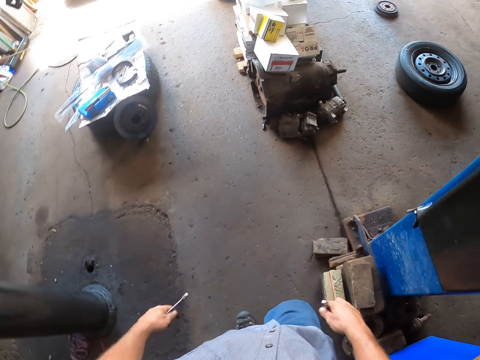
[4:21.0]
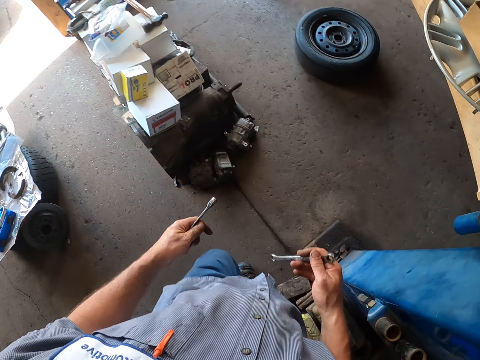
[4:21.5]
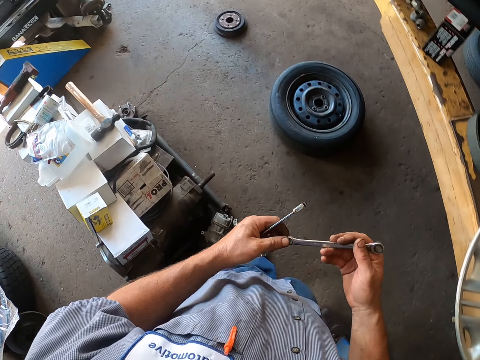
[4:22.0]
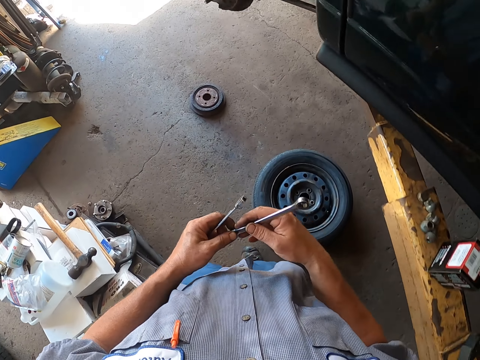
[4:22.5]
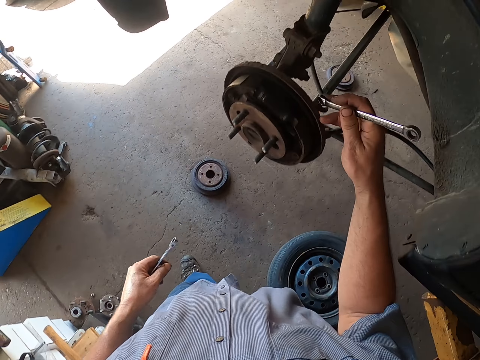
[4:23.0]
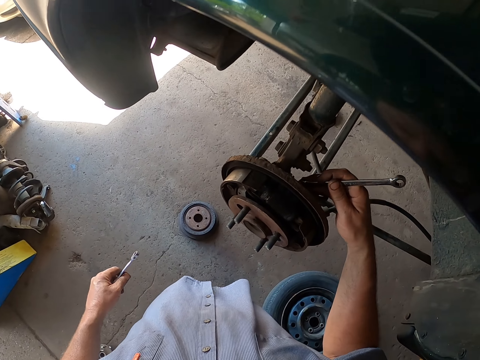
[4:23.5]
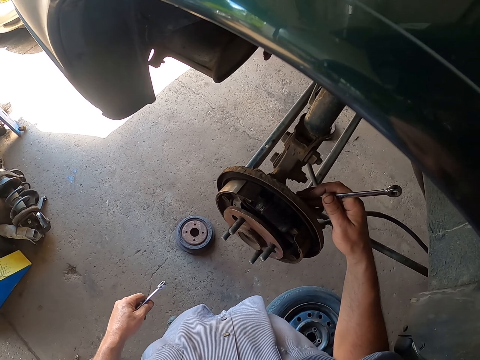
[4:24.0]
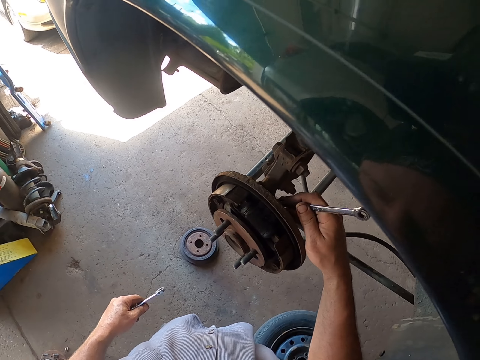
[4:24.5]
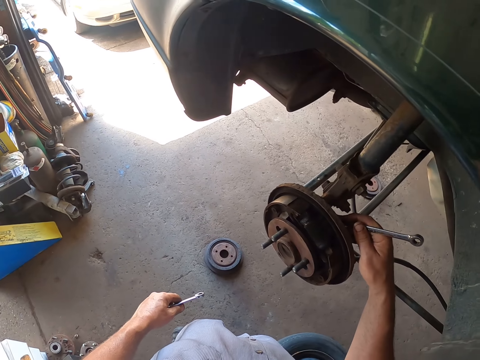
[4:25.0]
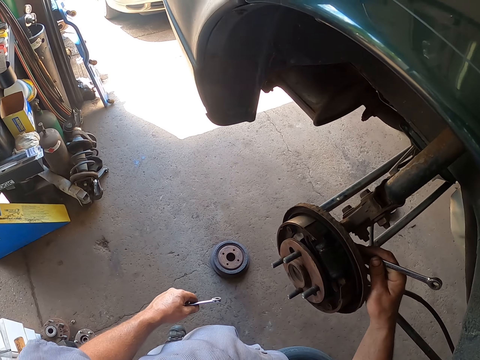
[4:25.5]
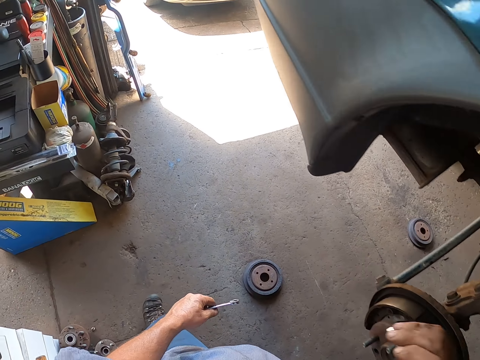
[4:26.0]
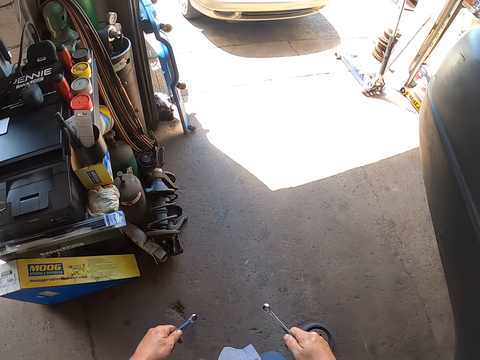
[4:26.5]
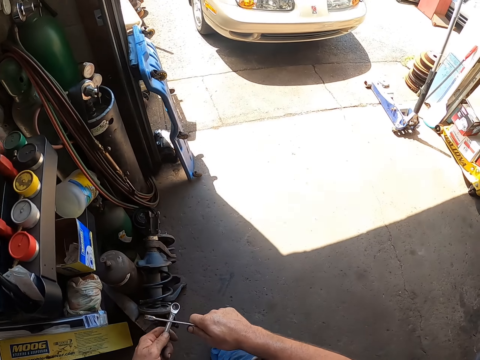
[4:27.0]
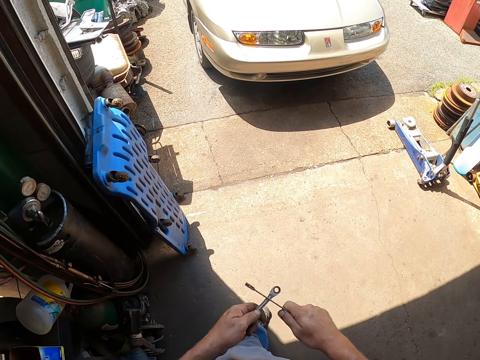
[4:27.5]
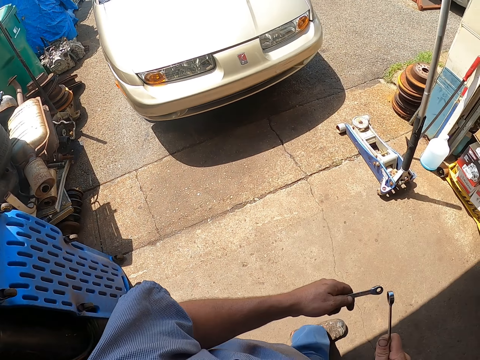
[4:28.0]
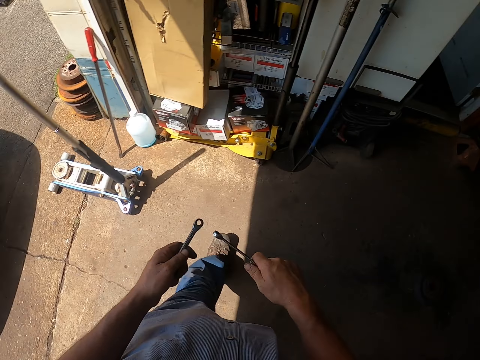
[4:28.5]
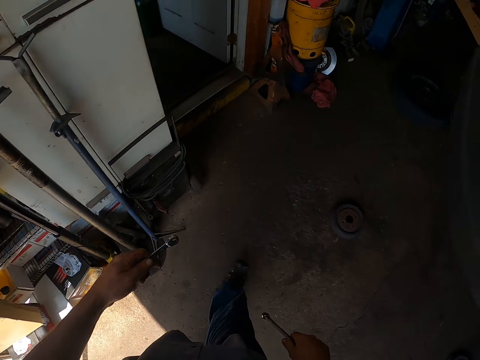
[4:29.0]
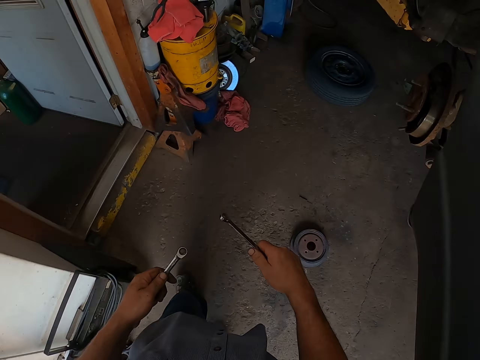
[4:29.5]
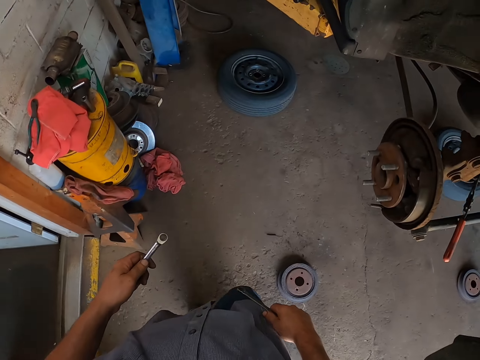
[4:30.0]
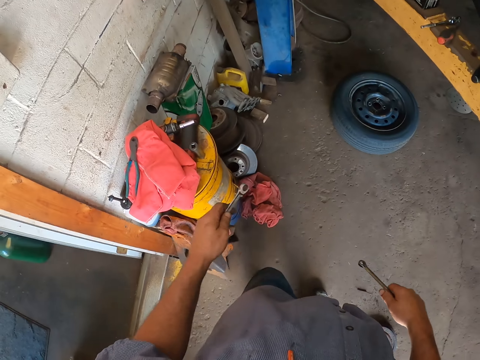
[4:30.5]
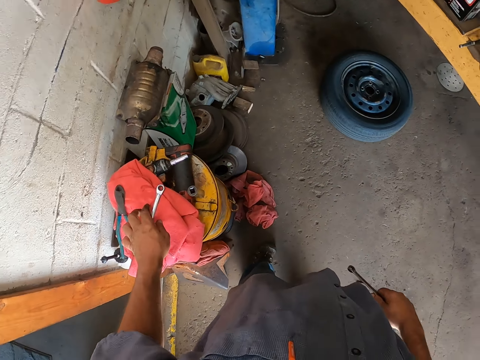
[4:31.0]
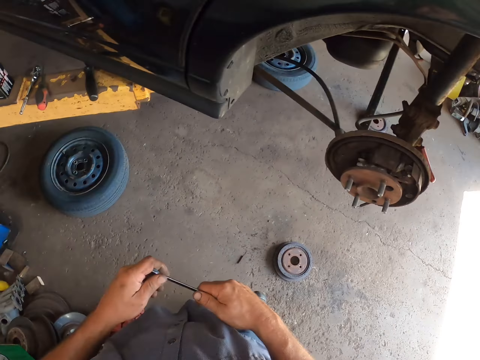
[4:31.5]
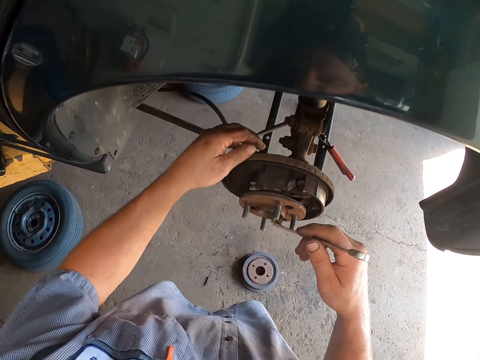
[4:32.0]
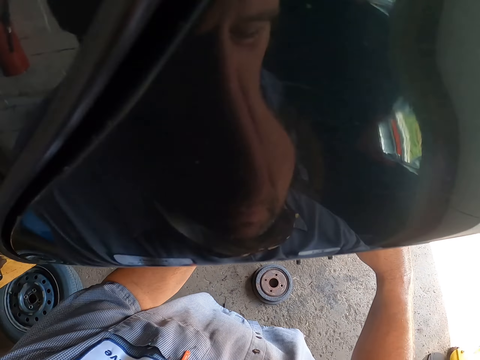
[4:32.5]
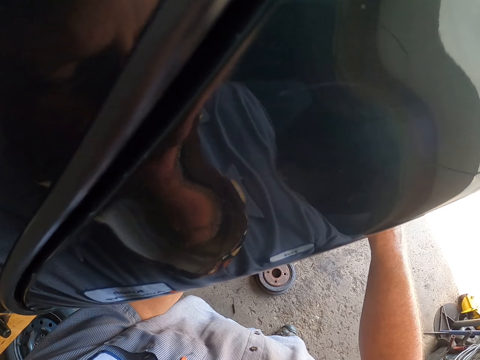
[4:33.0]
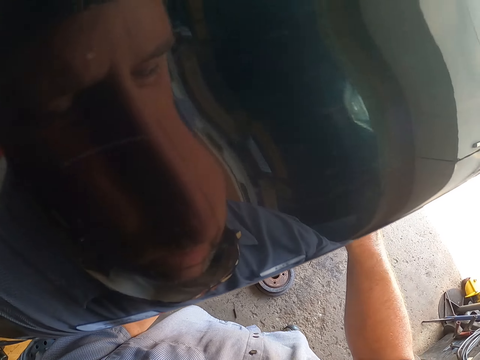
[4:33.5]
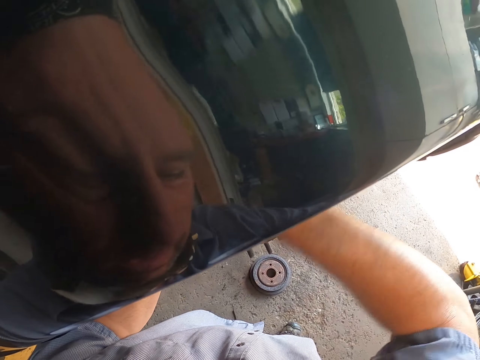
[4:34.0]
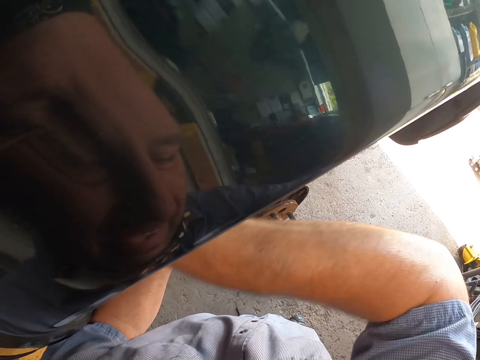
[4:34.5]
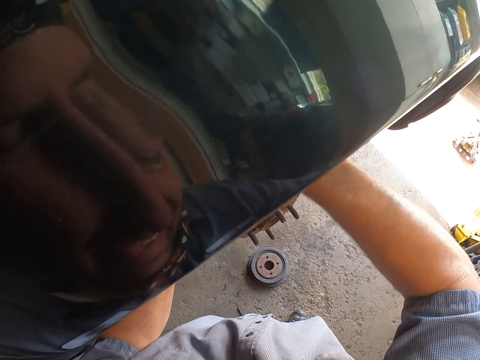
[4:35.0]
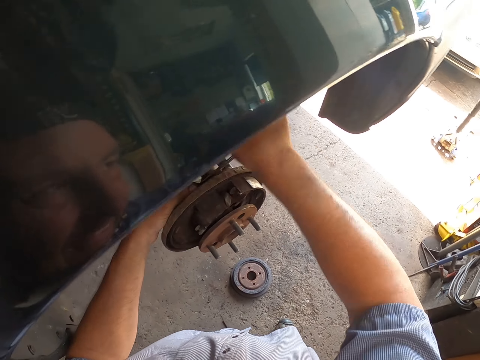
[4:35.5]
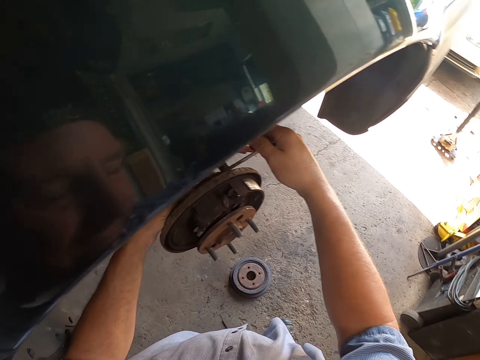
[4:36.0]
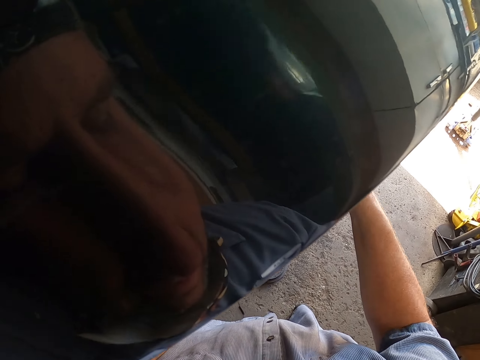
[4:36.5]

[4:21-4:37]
The camera wearer fits the spanner. They walk towards the other side of the vehicle. They hold the spanner. They drop the spanner. They touch something. They loosen some bolt. They look around and move the hand.

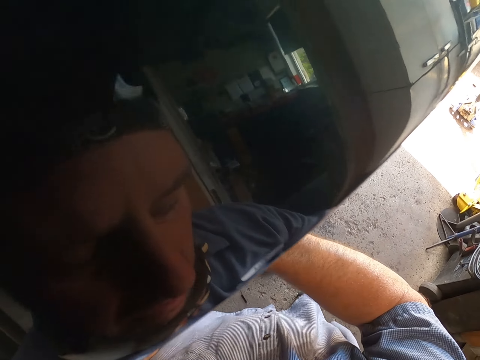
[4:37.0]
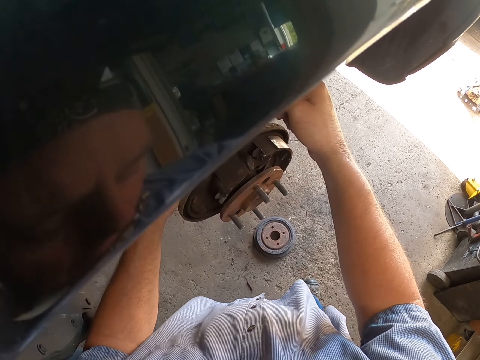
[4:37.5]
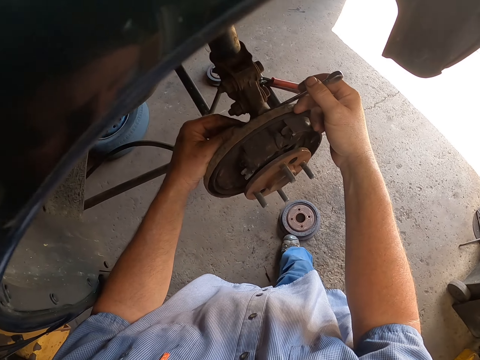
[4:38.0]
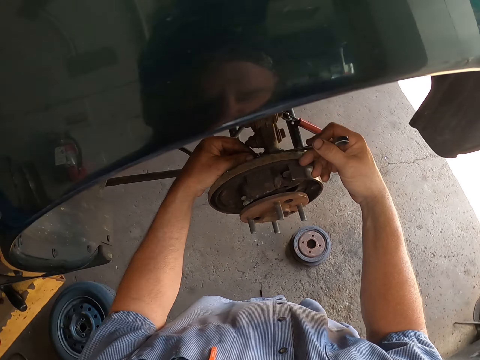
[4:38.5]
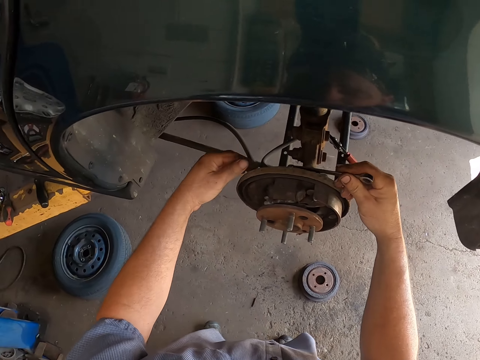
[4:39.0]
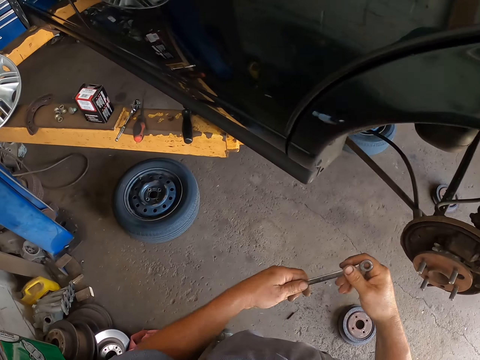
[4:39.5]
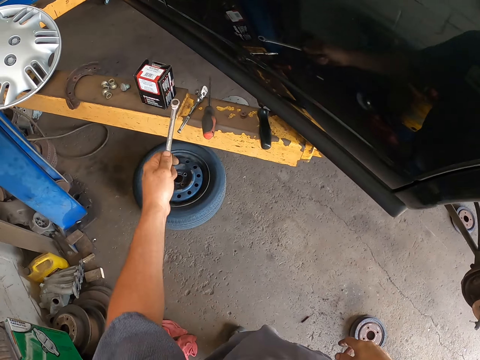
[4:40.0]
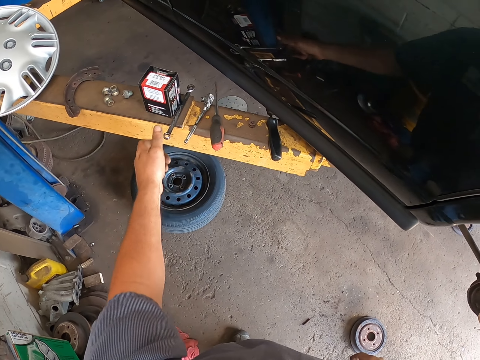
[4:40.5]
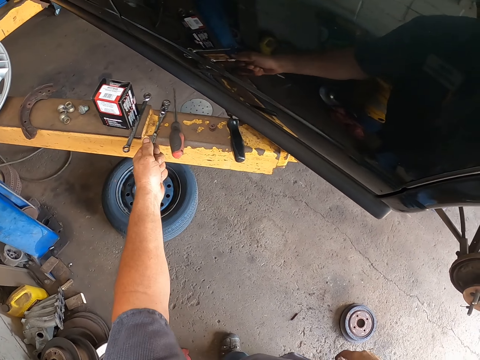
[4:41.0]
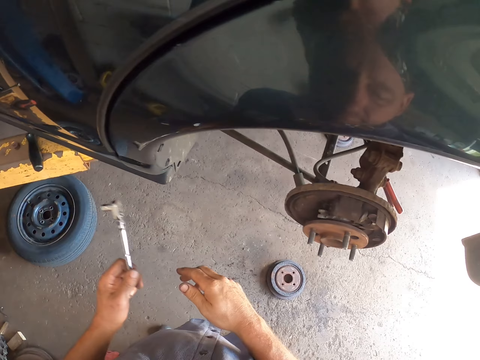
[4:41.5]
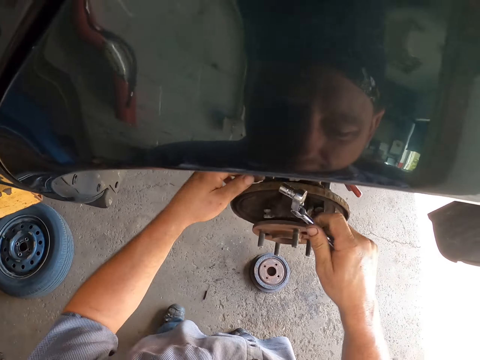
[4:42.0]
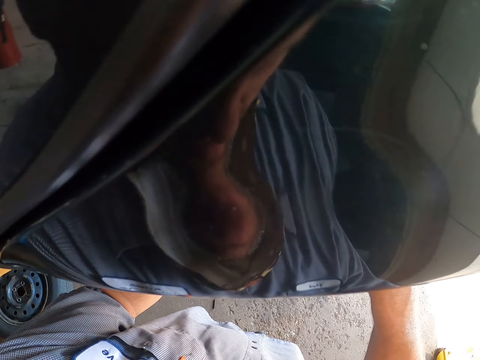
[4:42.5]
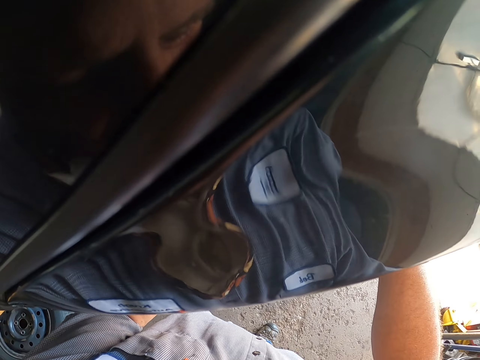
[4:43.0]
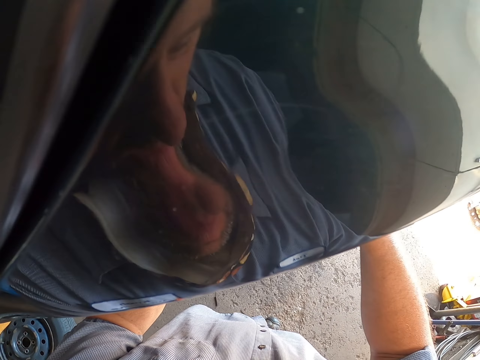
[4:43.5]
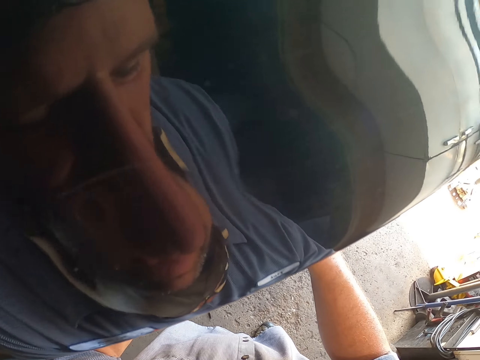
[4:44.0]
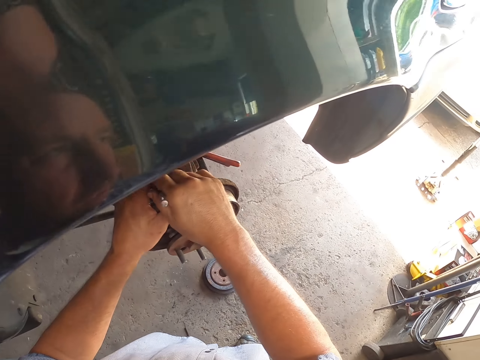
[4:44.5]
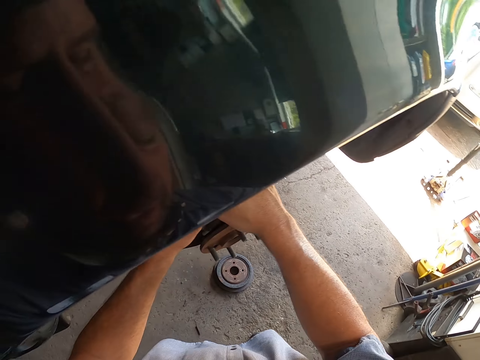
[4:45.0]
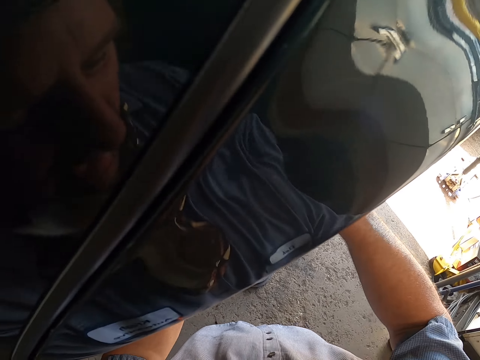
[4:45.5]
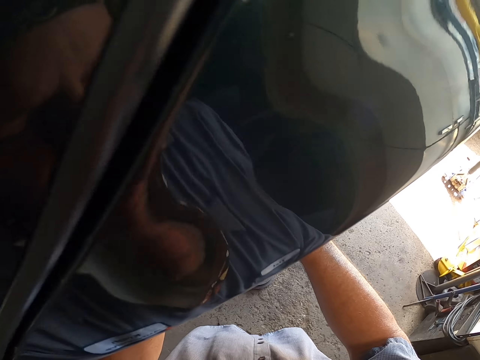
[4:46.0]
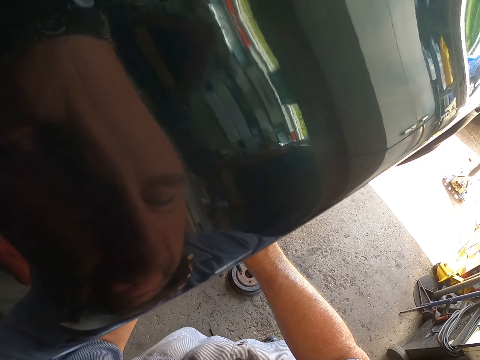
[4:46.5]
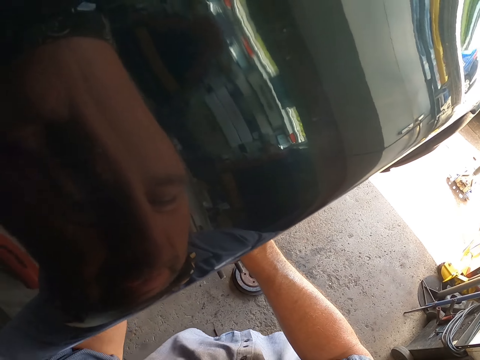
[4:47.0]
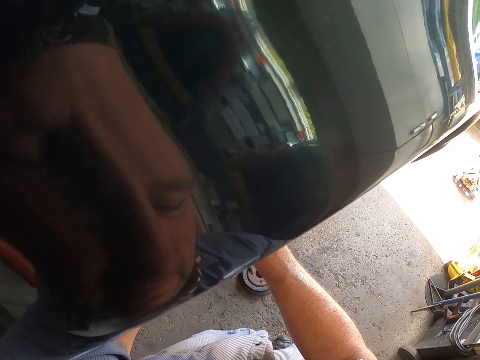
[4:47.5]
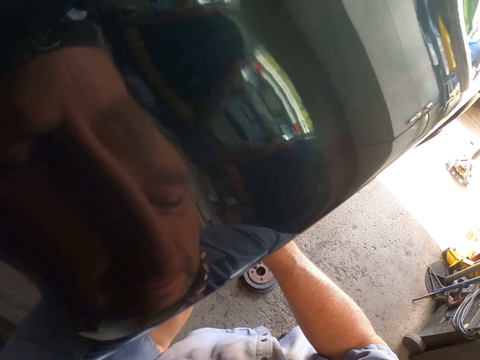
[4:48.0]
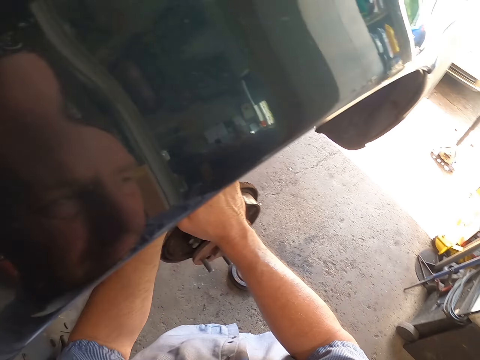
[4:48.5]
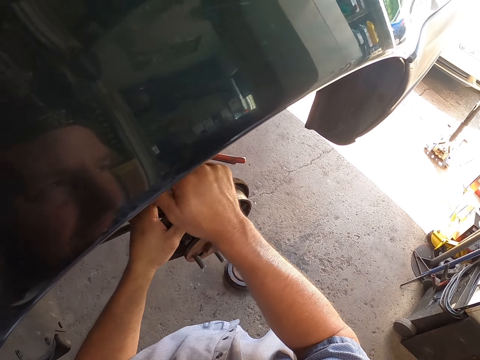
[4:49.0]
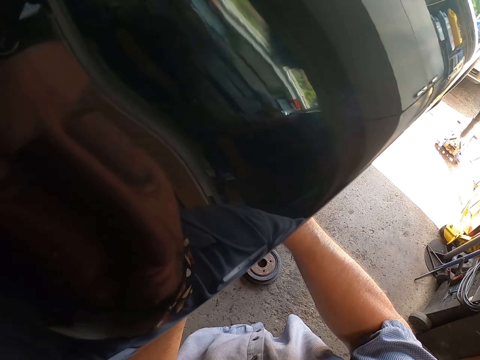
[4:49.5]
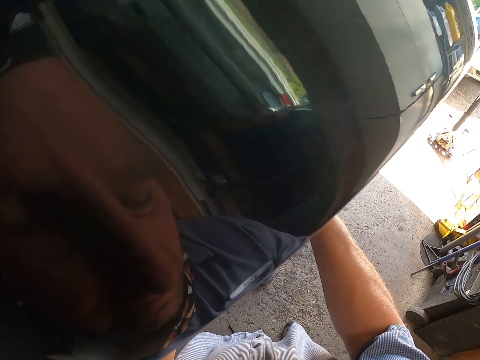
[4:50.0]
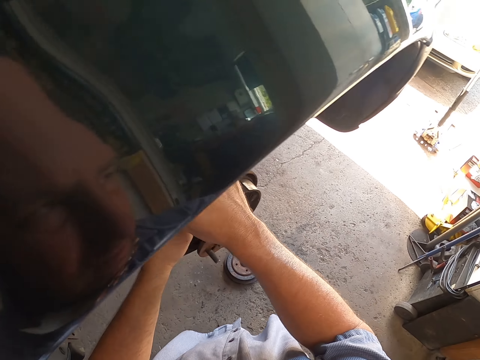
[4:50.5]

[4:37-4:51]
The camera wearer pushes part of the rim. They loosen some bolt. They transfer the spanner to the left hand. They place the spanner on the wood. They pick up the socket spanner. They transfer the socket spanner to the right hand. They loosen some bolt. They look around.
